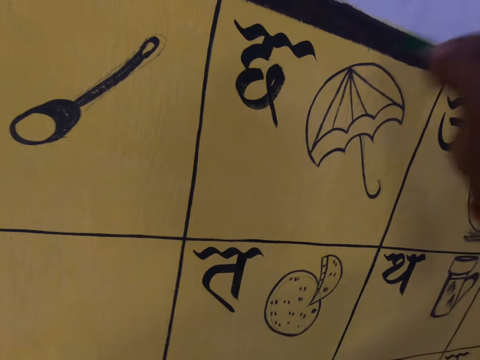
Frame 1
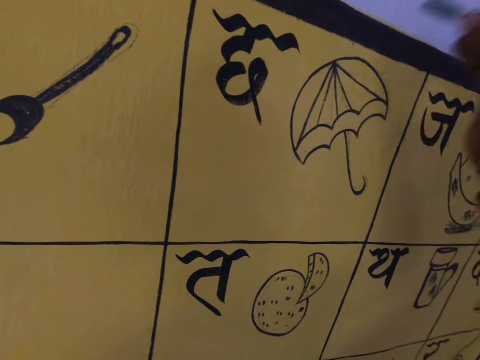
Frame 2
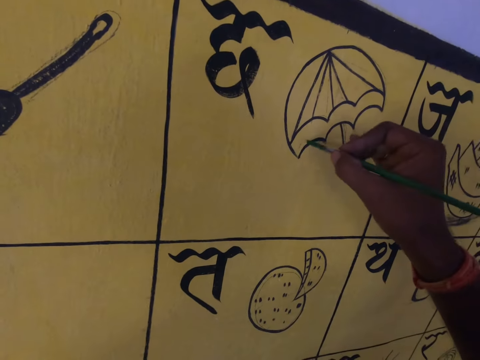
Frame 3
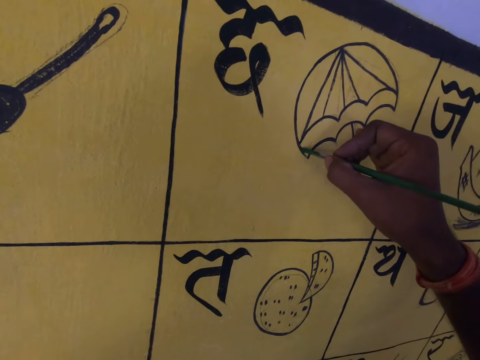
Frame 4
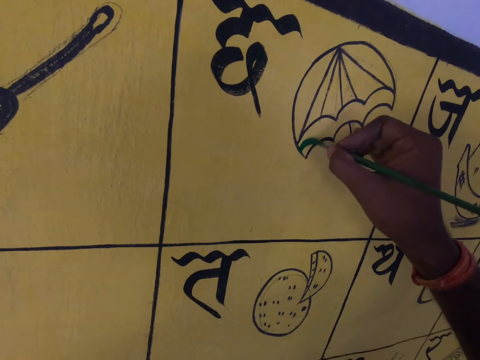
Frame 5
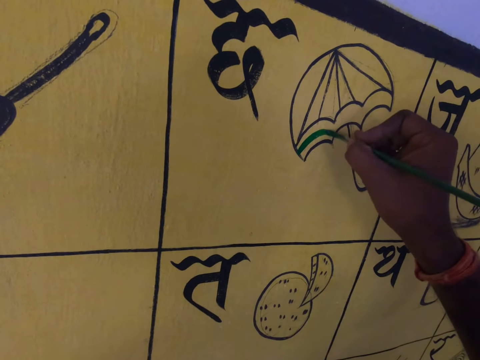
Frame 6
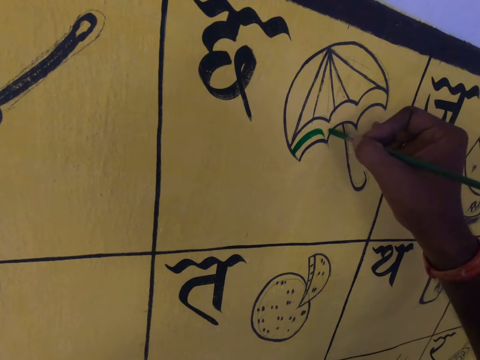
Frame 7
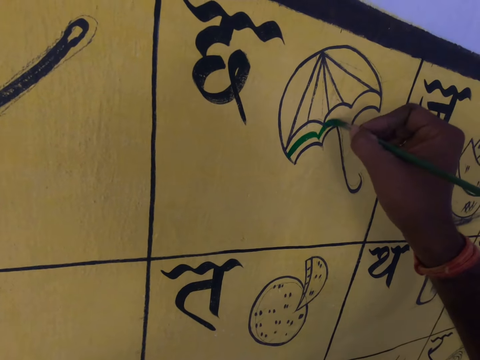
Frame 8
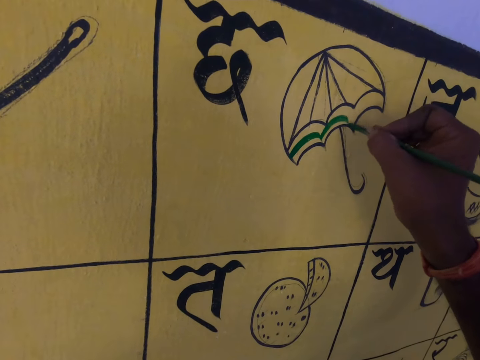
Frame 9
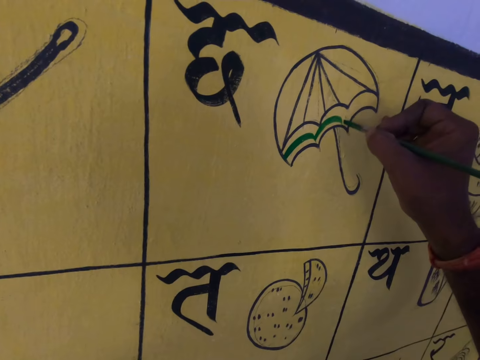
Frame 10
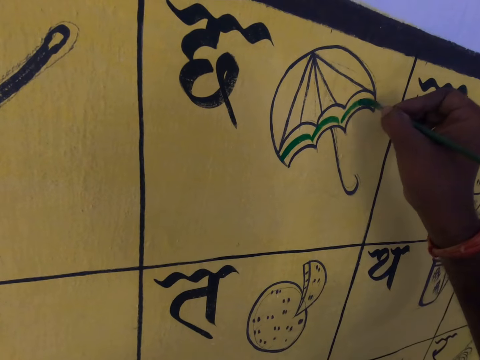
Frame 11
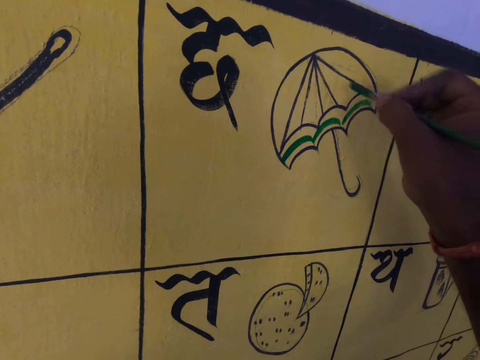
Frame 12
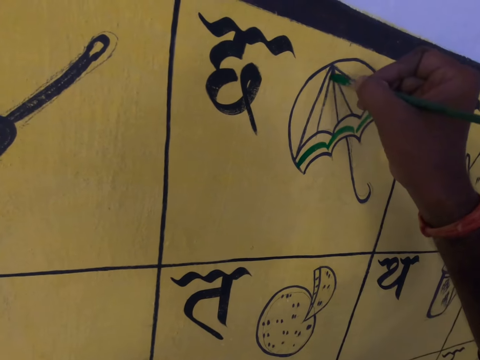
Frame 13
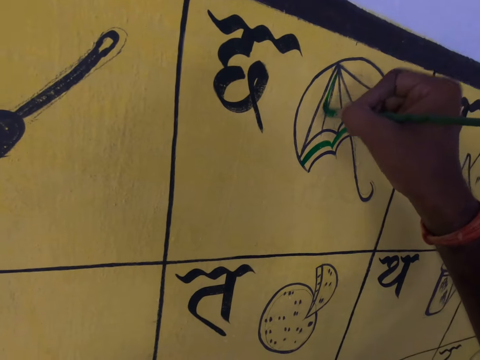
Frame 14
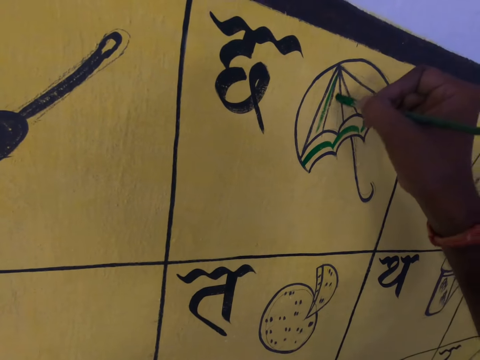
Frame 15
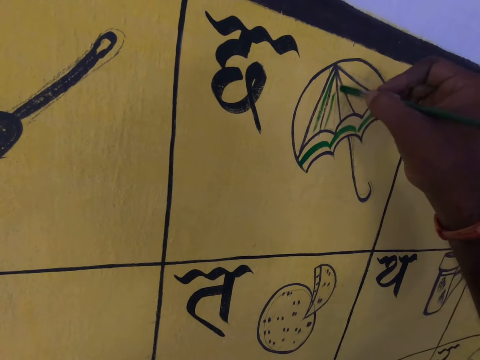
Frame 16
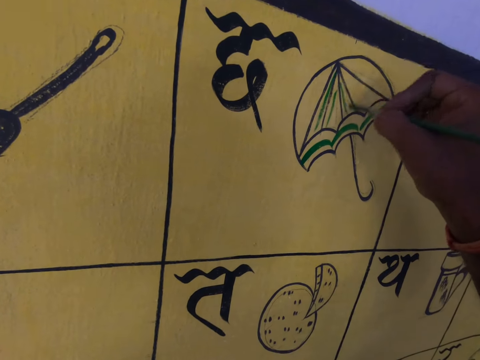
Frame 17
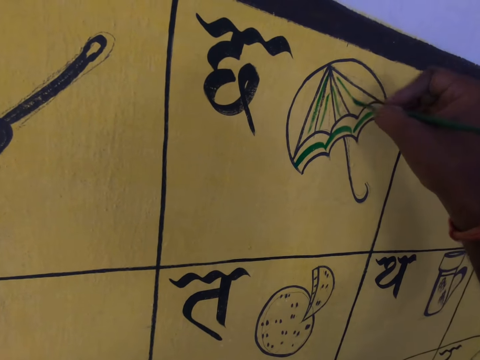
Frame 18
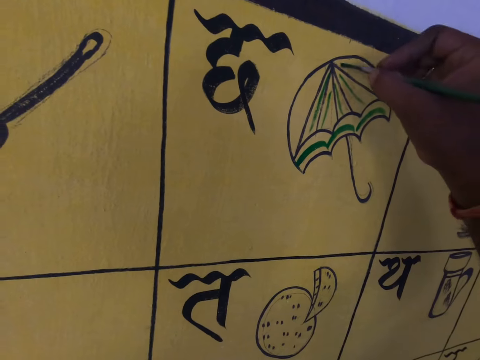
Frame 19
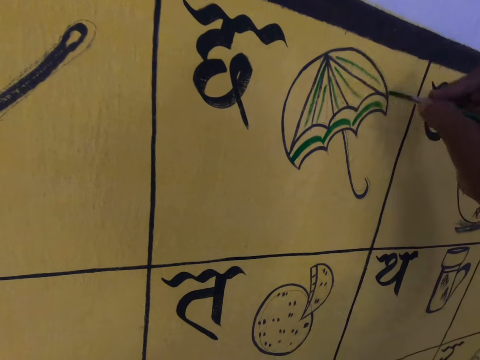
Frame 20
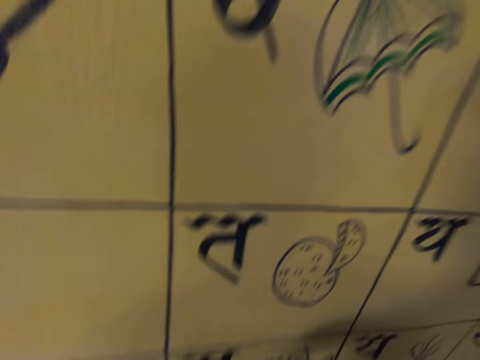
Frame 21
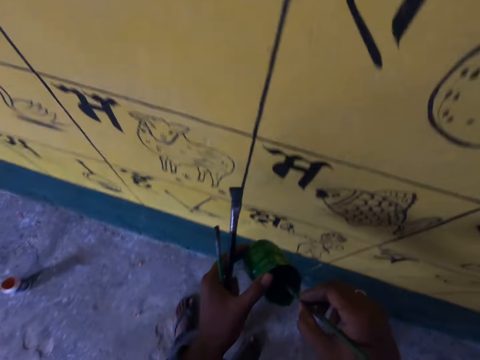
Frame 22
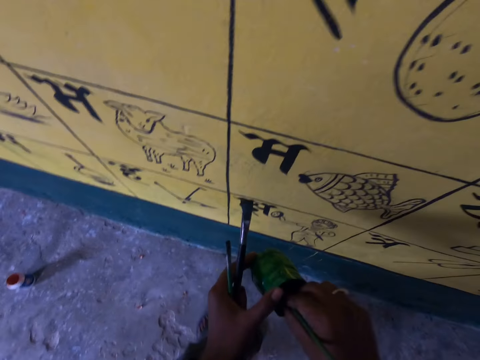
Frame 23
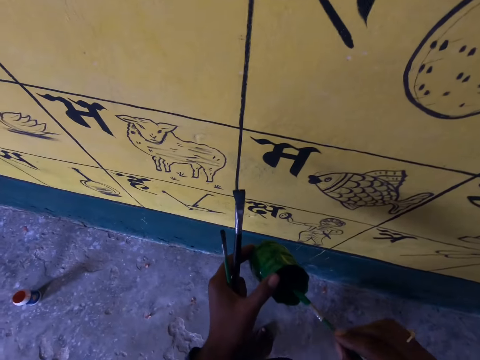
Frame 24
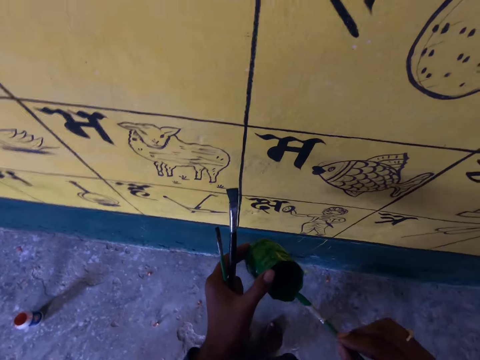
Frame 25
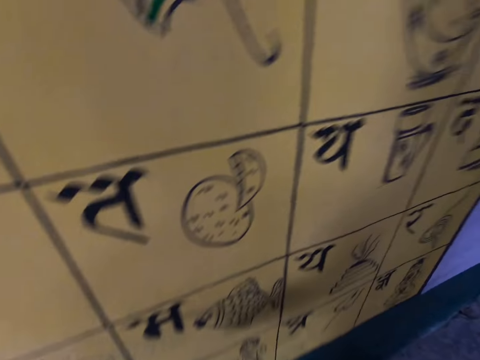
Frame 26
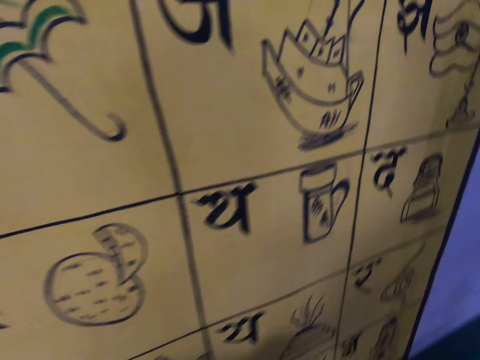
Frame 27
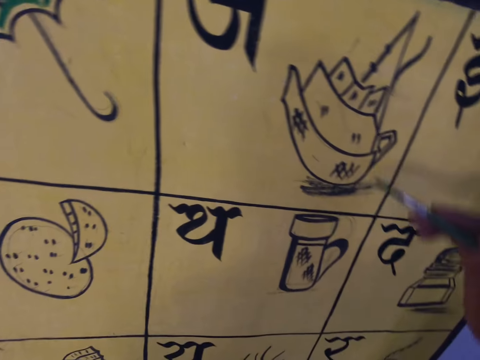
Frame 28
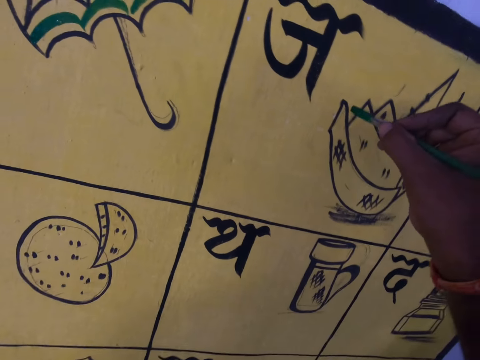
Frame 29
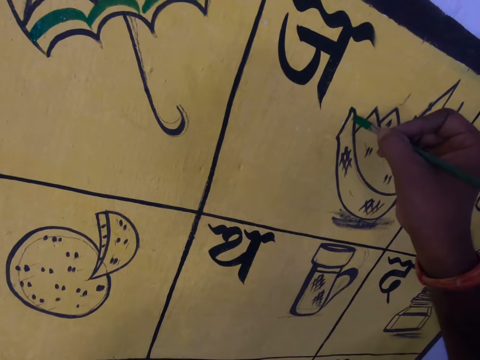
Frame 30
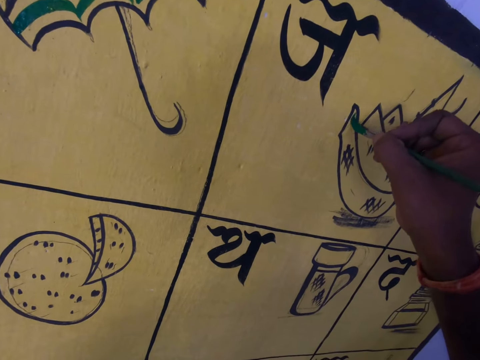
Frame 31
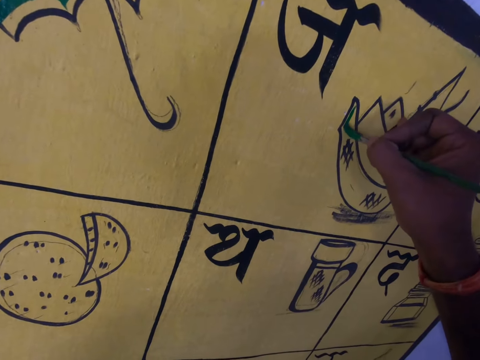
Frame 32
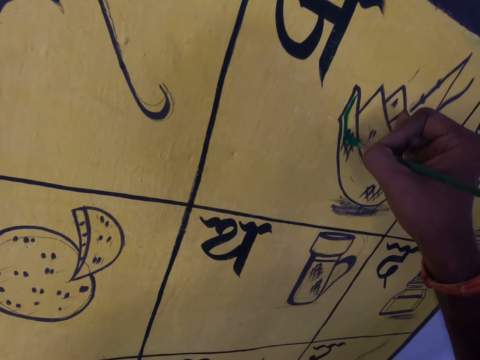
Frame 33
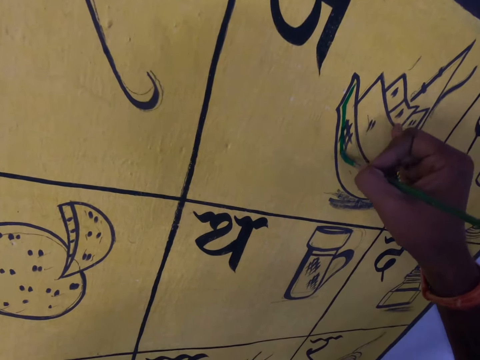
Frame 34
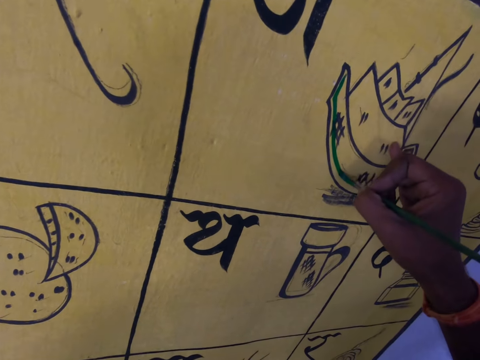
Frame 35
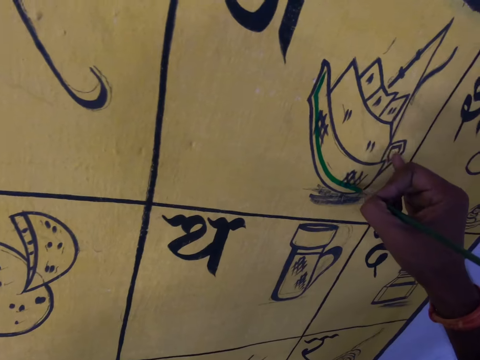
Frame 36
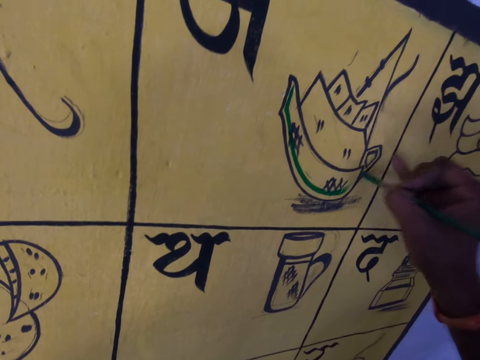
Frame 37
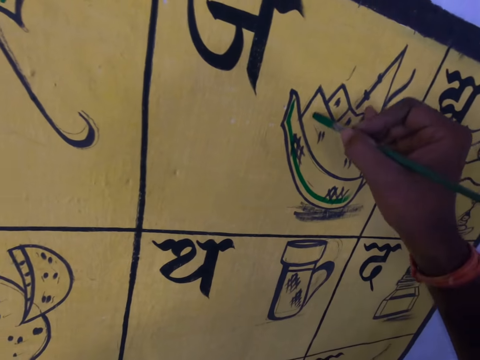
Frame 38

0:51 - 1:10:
The camera wearer attempts to draw on the paint board. They continue to paint on the wall. They dip the brush in the paint. They continue to paint on the wall.

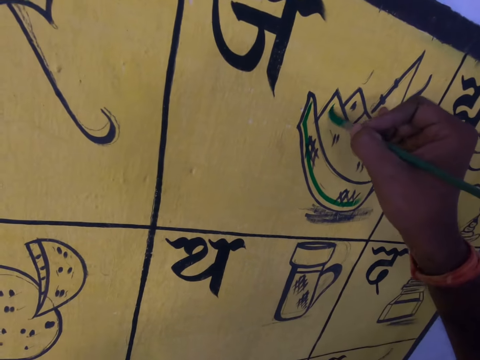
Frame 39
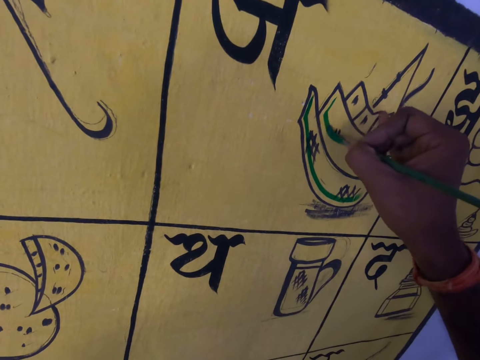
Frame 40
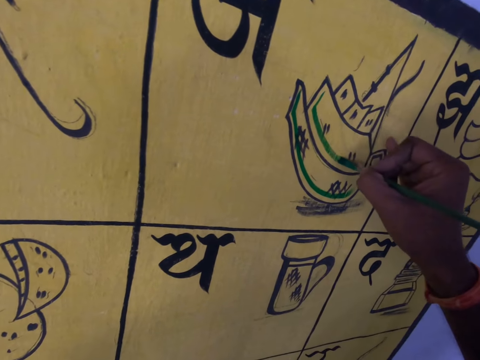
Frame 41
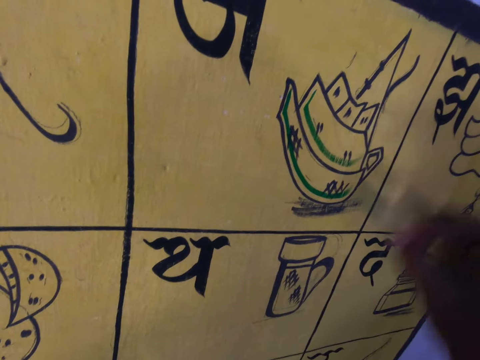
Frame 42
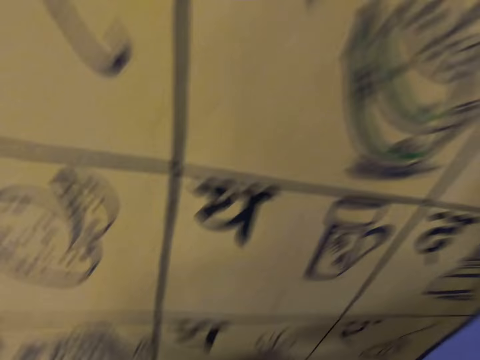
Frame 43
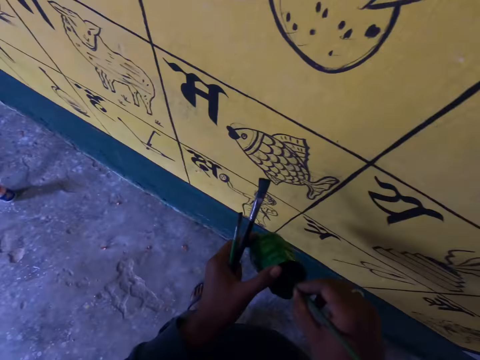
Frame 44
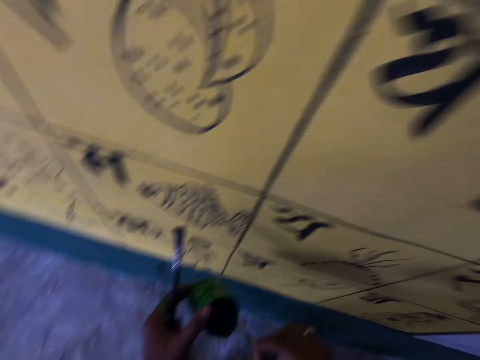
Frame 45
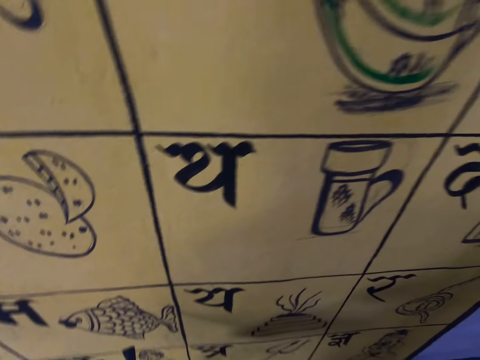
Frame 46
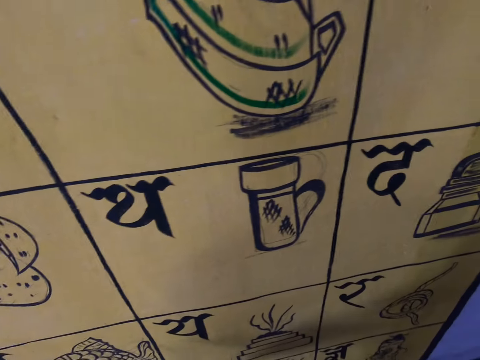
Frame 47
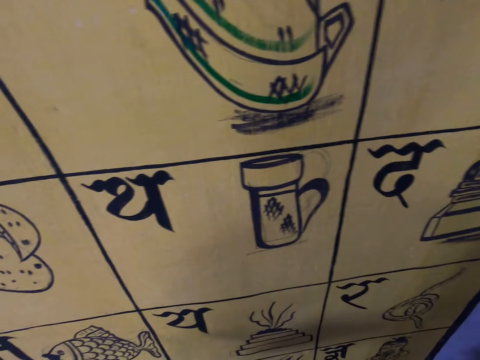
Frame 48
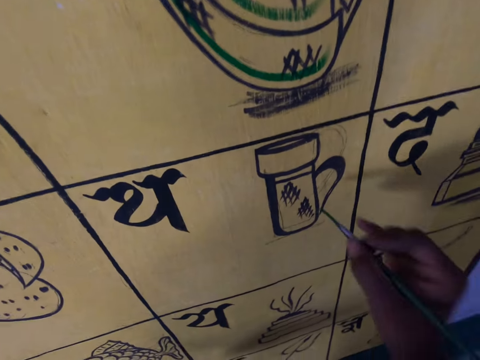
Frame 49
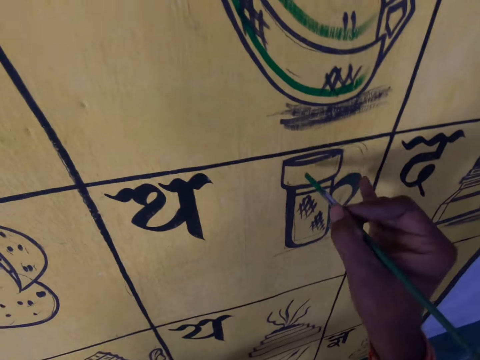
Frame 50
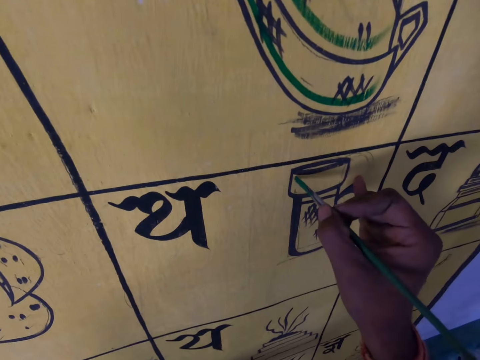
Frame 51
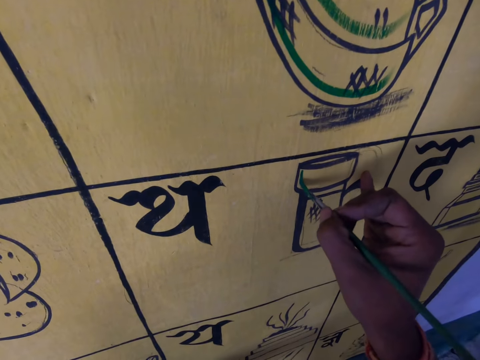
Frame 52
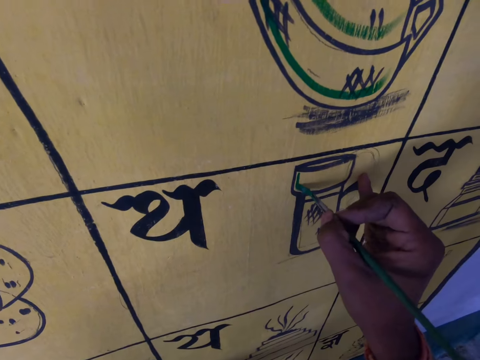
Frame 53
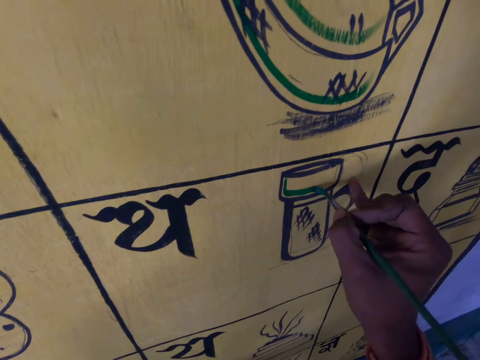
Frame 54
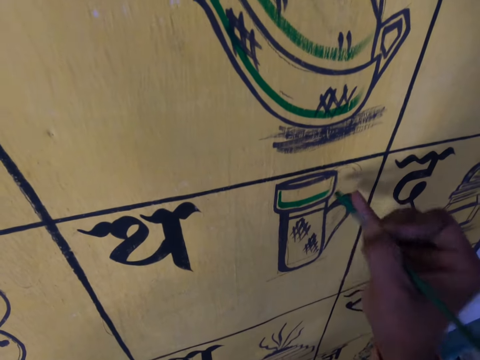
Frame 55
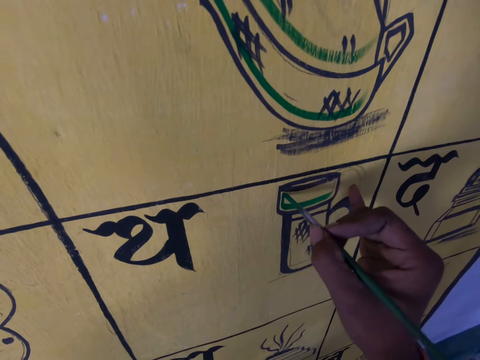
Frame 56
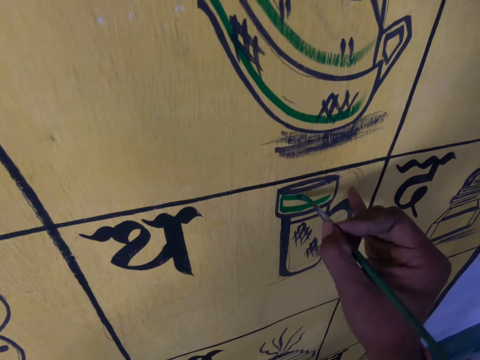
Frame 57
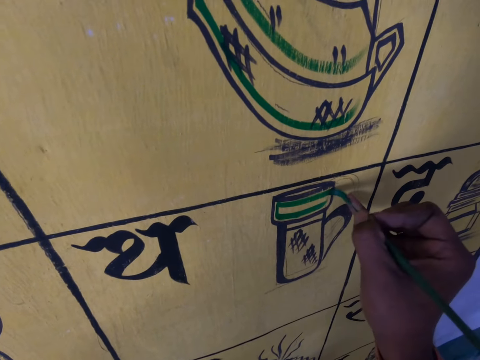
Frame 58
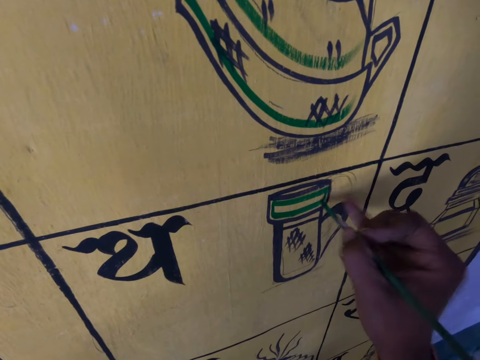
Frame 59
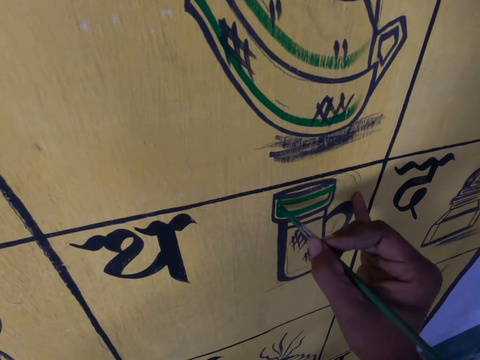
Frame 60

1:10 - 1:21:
The camera wearer dips the brush in paint. They continue to paint on the wall.
